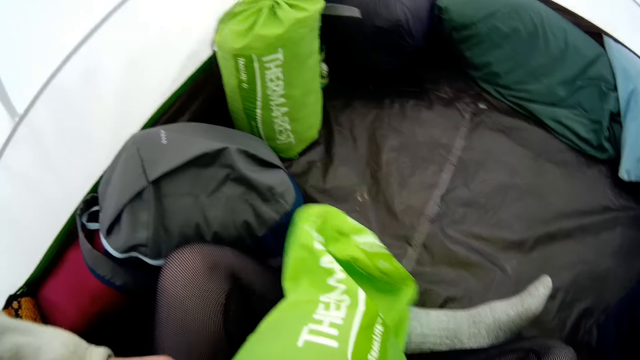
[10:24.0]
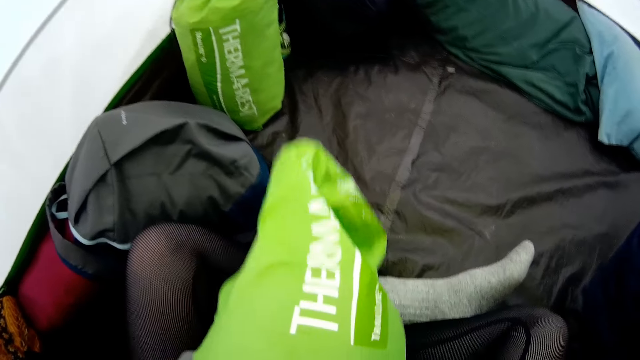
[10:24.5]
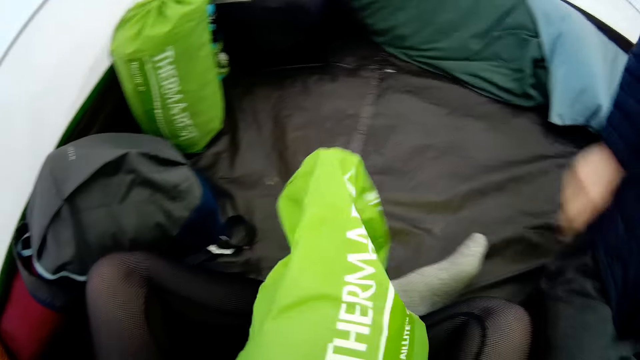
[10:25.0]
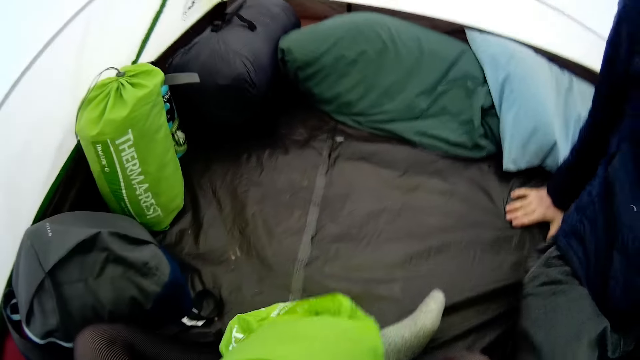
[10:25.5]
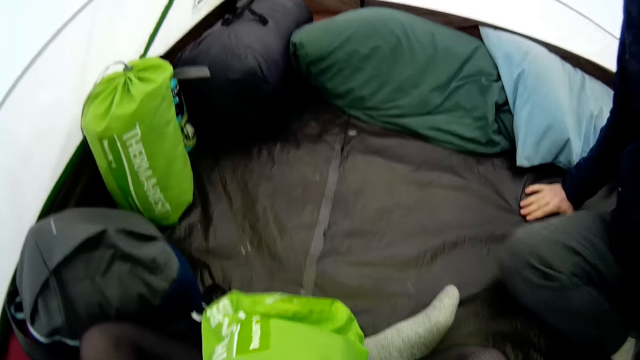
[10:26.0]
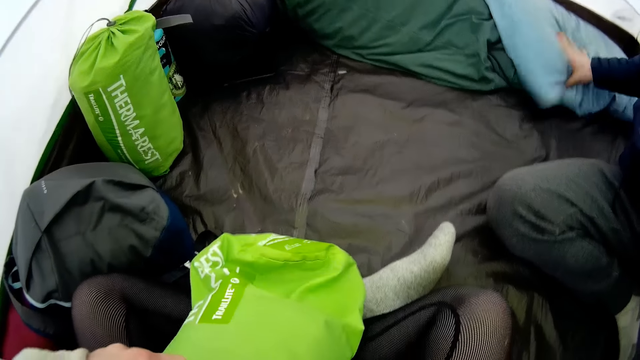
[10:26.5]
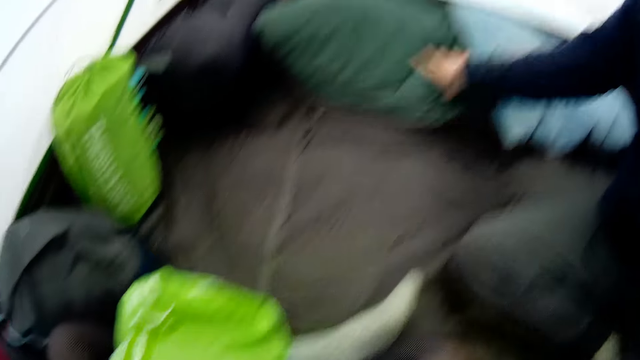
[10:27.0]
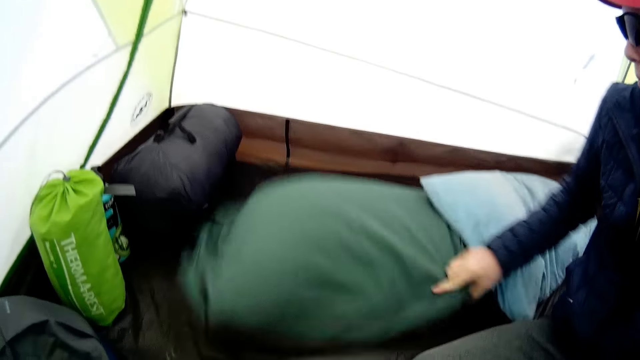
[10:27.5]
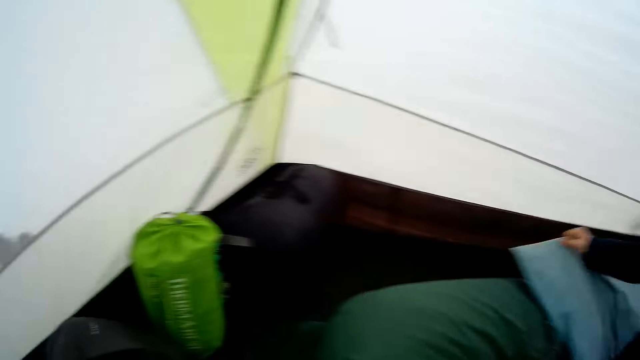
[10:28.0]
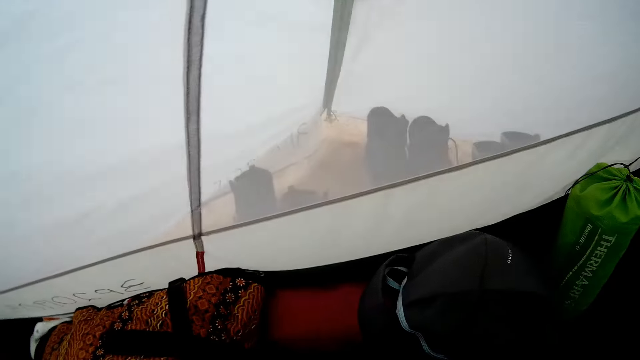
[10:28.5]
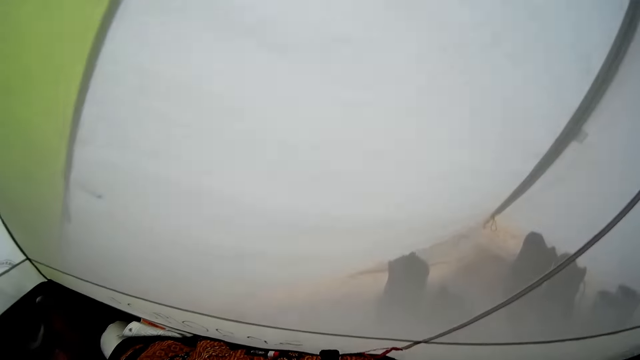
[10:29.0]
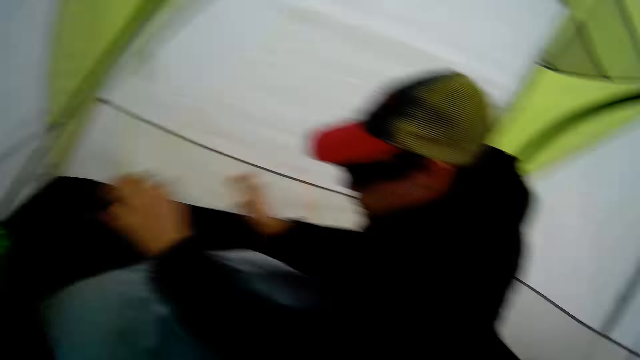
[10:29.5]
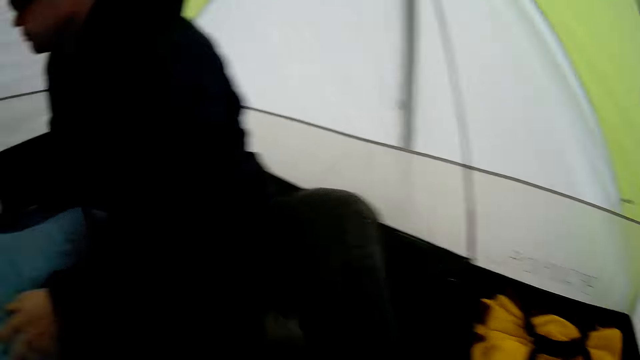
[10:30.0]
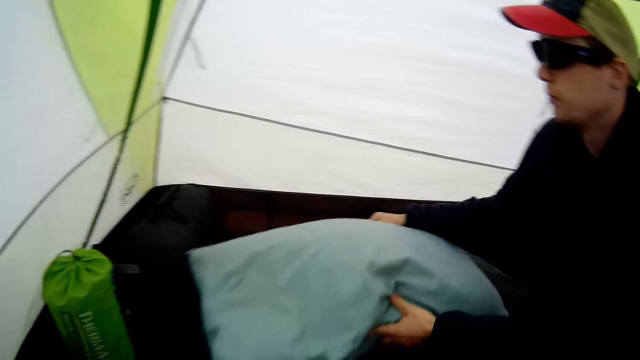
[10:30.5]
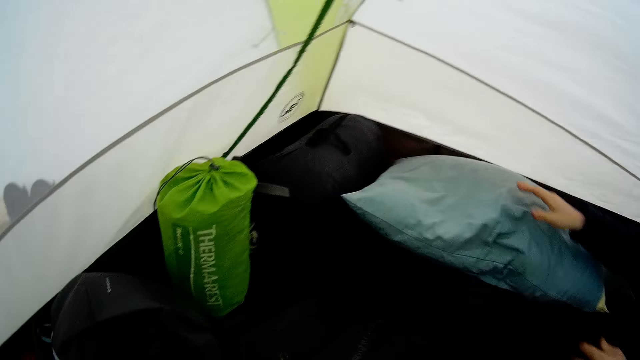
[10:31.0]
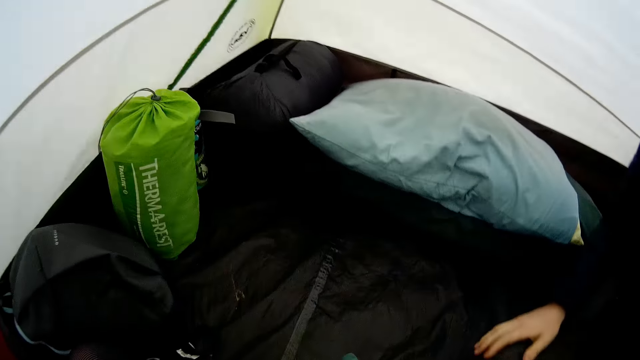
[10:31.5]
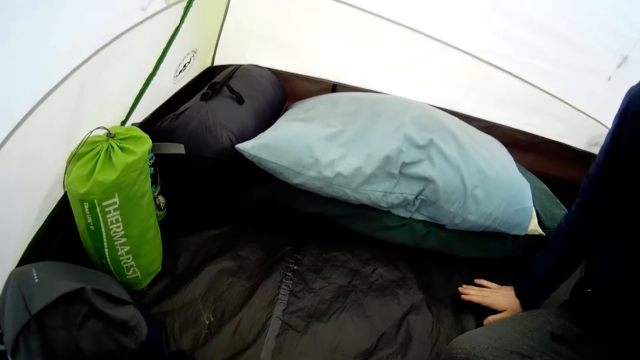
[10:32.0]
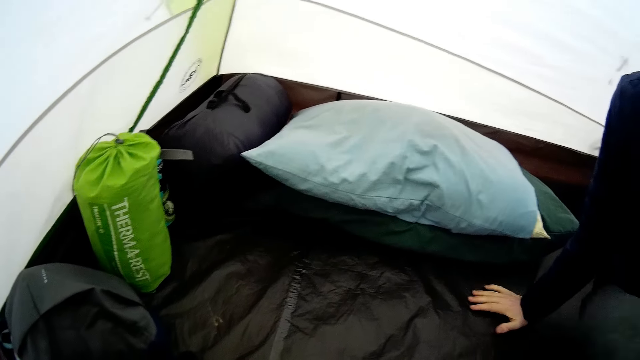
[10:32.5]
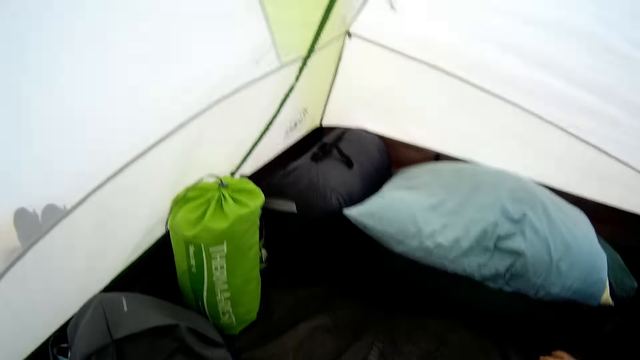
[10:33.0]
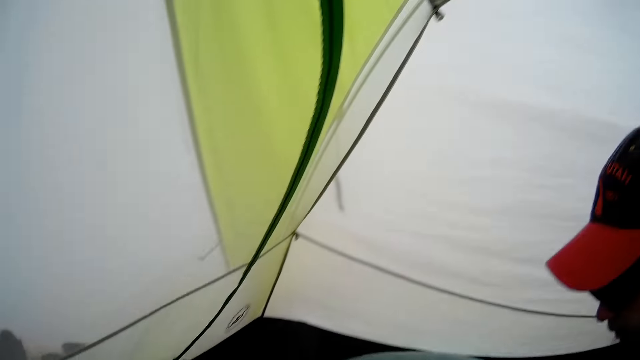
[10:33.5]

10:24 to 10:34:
The camera wearer looks around.

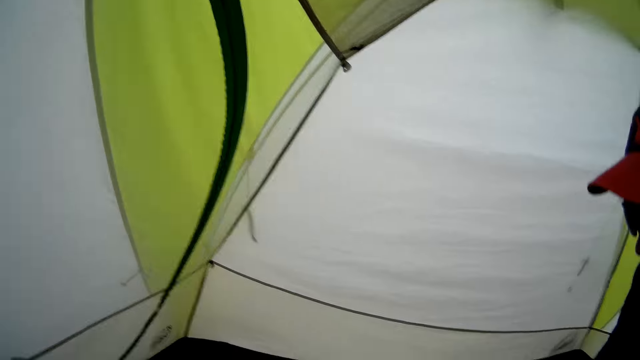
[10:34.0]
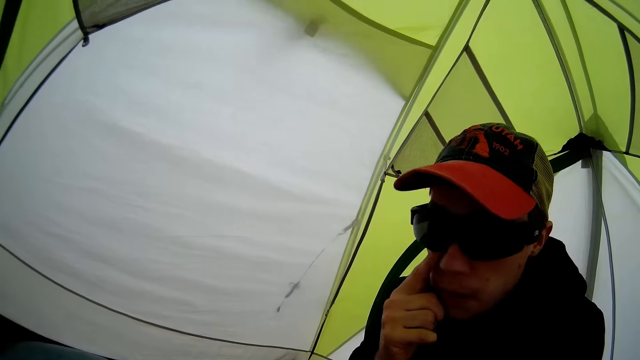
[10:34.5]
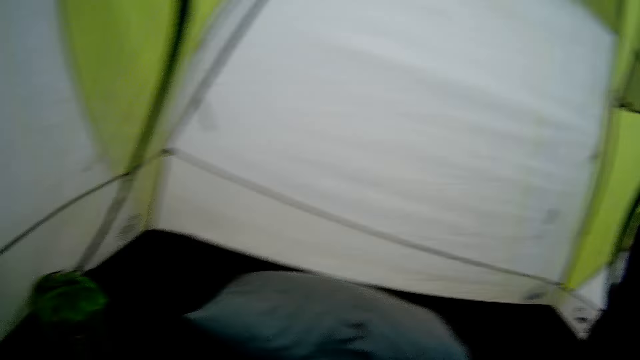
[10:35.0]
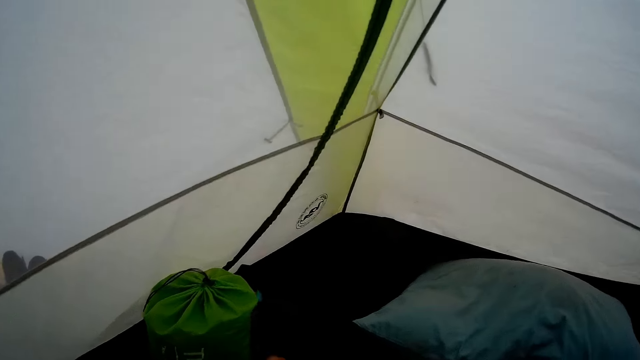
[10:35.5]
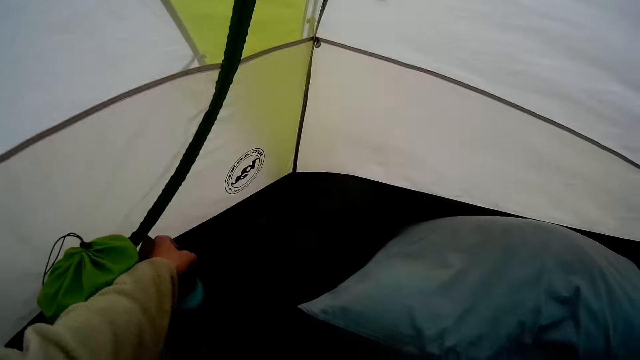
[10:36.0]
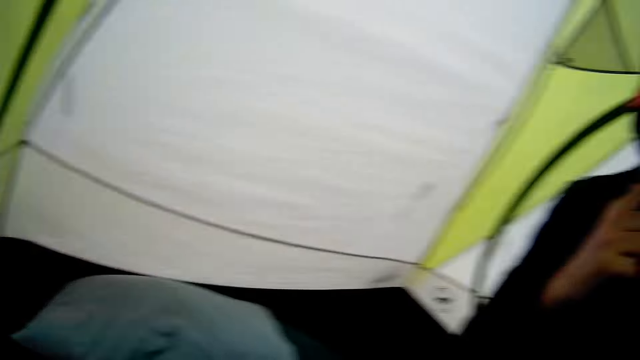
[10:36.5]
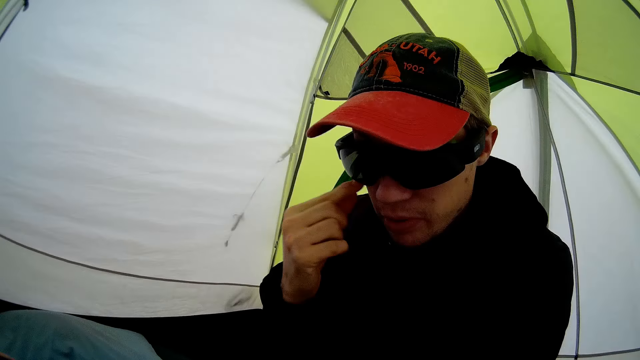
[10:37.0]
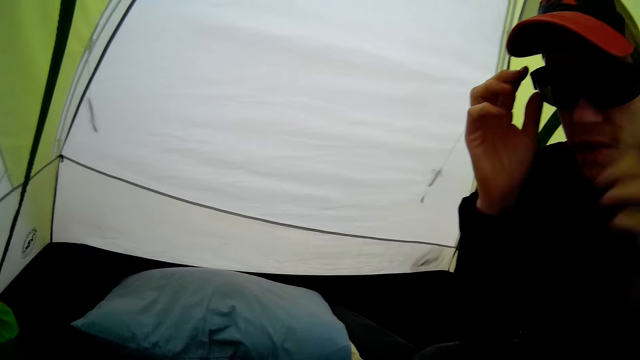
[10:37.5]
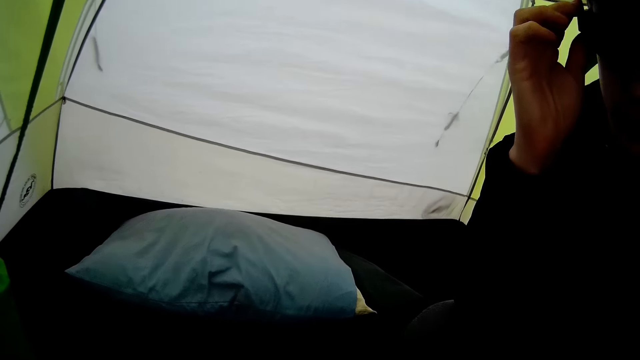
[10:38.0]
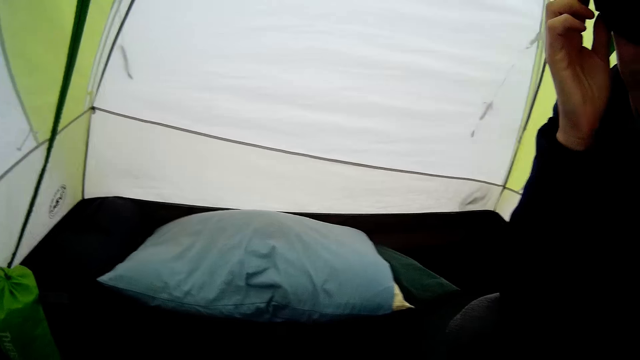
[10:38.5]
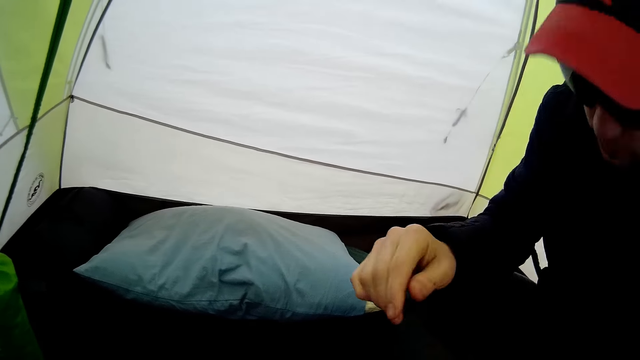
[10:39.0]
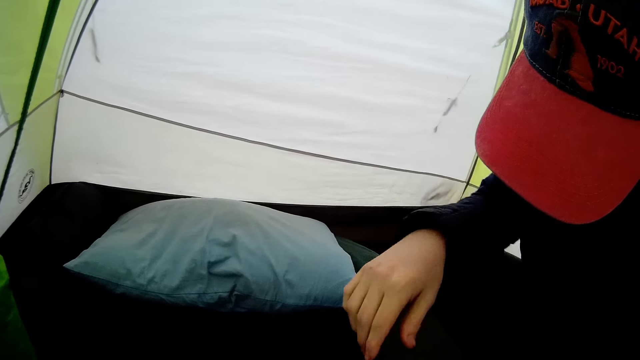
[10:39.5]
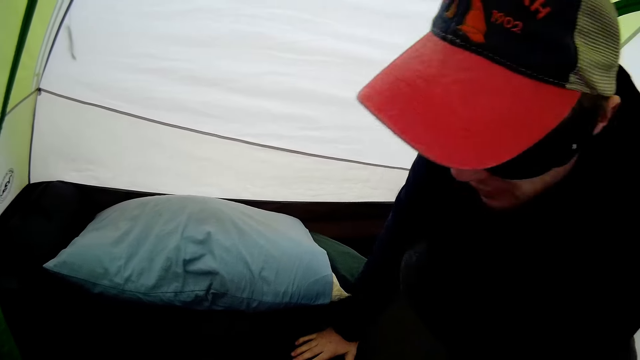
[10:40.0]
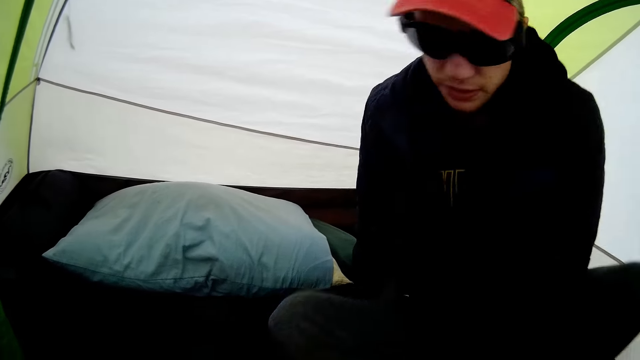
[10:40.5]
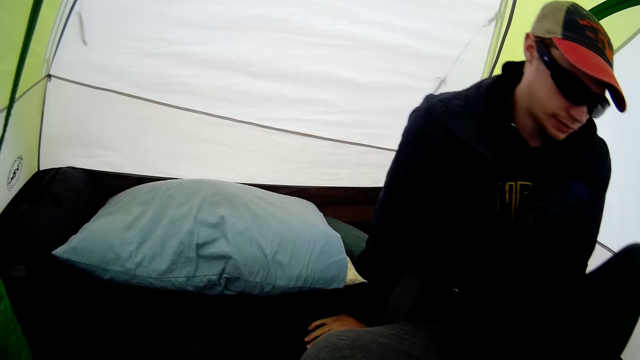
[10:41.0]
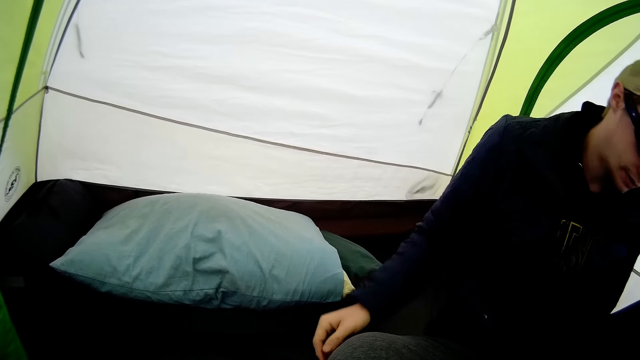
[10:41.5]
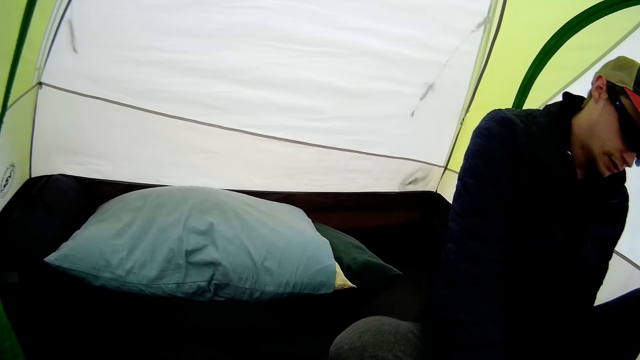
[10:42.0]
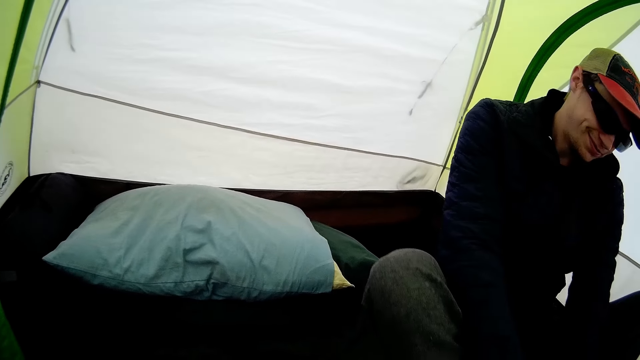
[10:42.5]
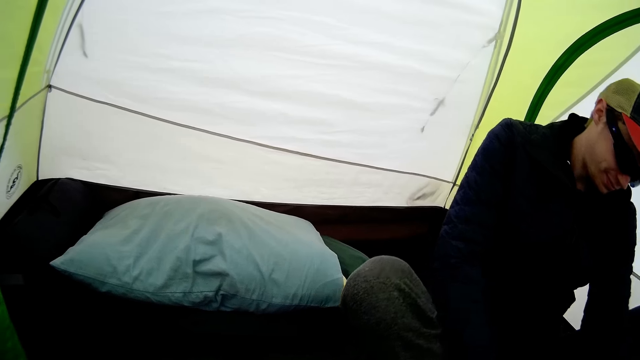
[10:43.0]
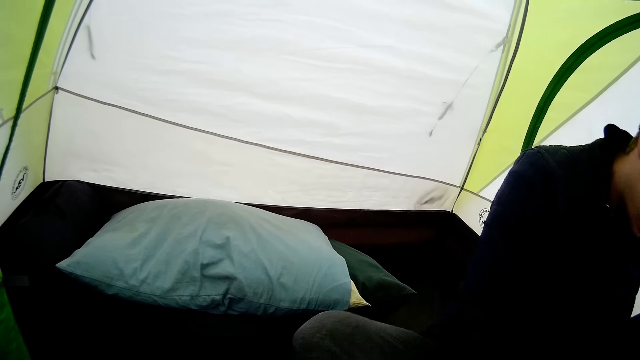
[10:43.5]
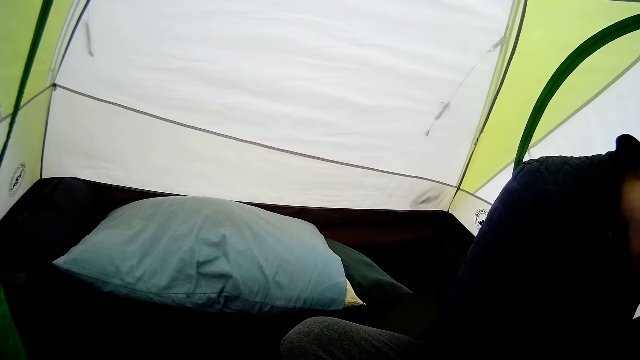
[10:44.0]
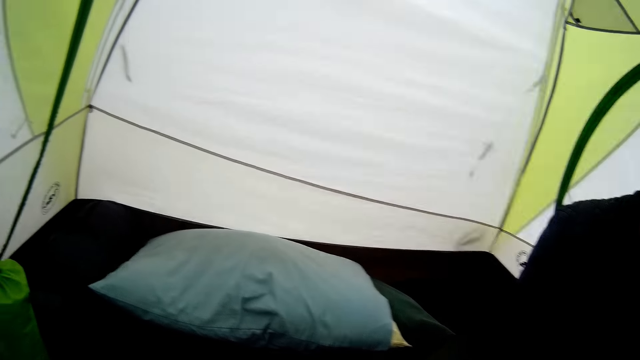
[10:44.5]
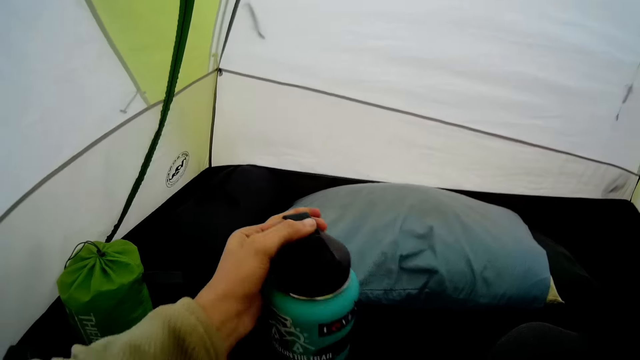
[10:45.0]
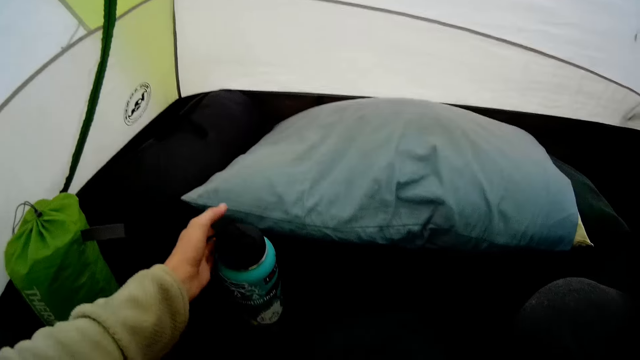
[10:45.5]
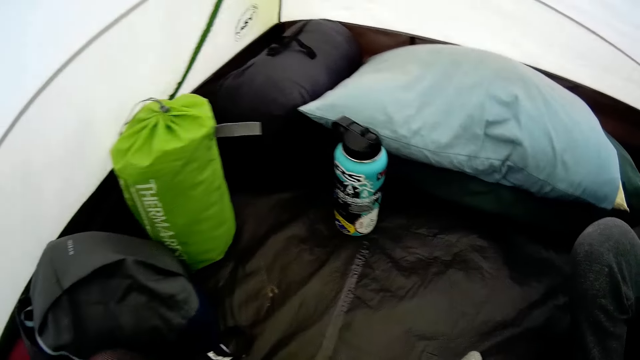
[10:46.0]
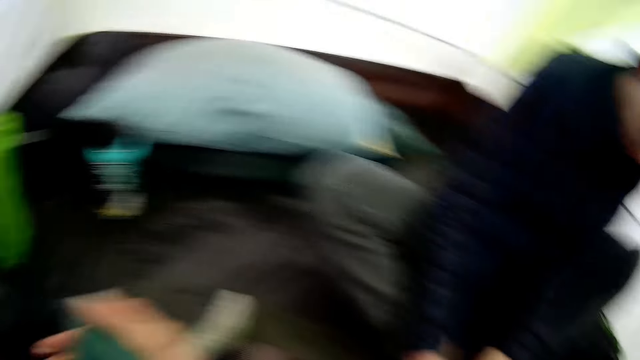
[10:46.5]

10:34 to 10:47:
The camera wearer picks up a water bottle. They put the water bottle on the floor.
